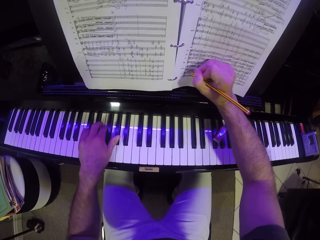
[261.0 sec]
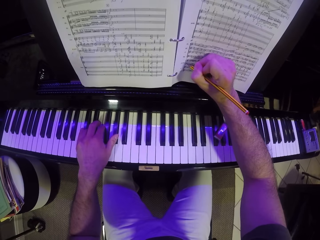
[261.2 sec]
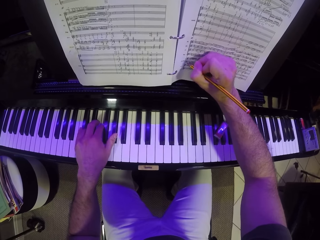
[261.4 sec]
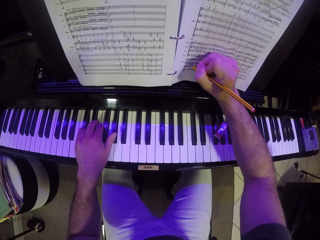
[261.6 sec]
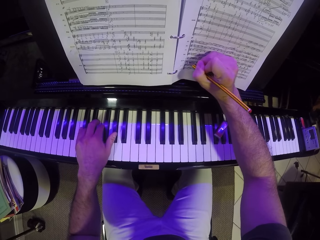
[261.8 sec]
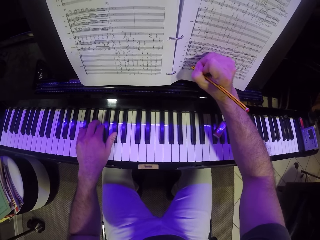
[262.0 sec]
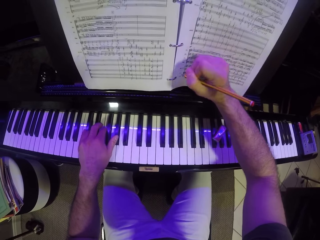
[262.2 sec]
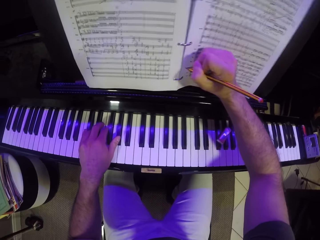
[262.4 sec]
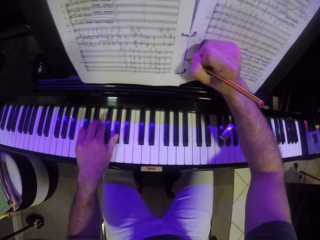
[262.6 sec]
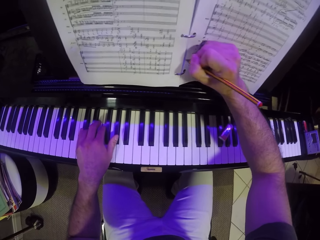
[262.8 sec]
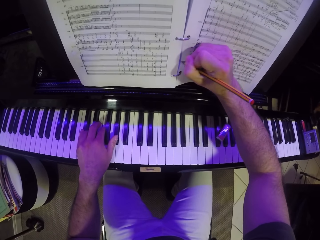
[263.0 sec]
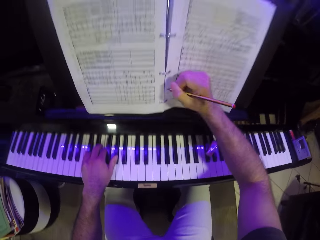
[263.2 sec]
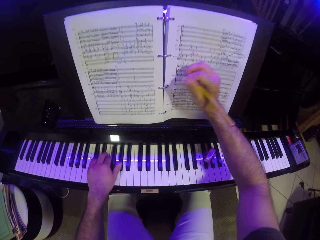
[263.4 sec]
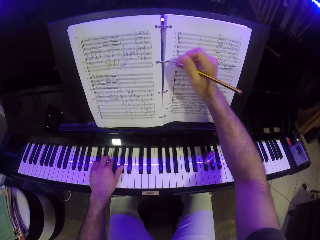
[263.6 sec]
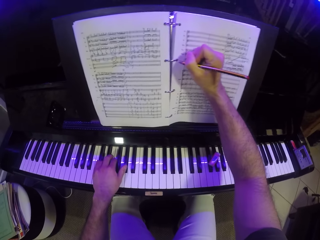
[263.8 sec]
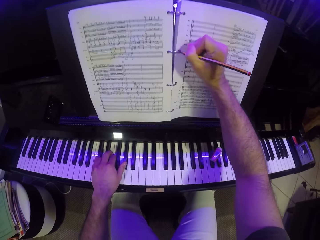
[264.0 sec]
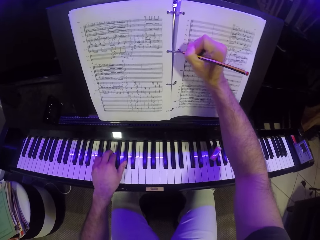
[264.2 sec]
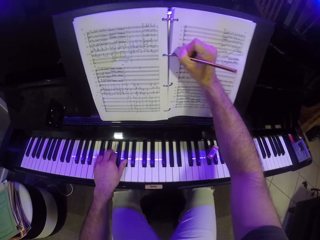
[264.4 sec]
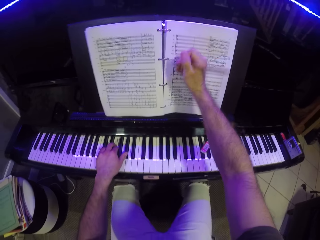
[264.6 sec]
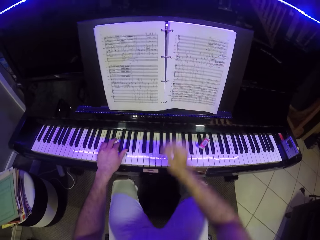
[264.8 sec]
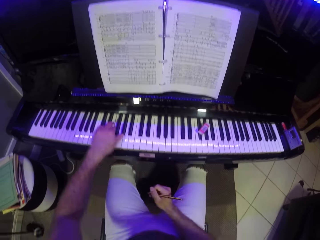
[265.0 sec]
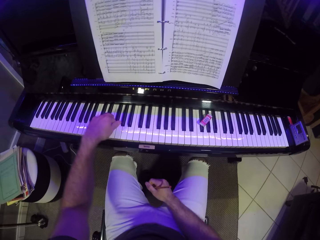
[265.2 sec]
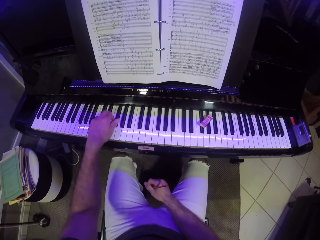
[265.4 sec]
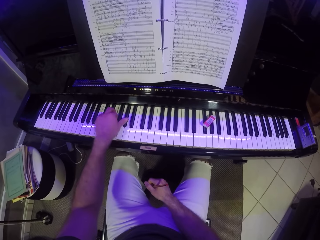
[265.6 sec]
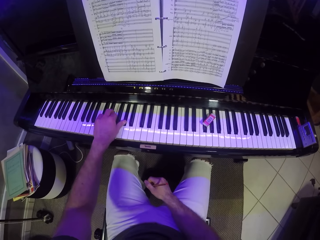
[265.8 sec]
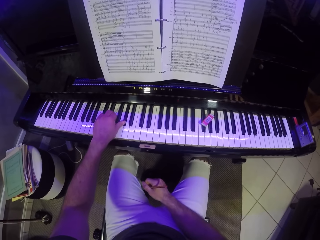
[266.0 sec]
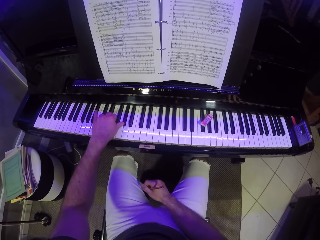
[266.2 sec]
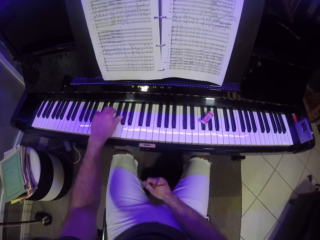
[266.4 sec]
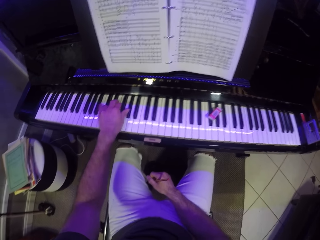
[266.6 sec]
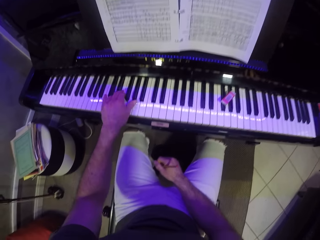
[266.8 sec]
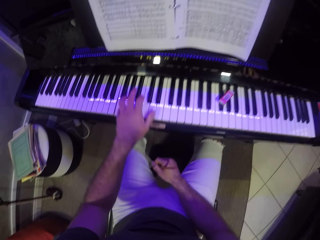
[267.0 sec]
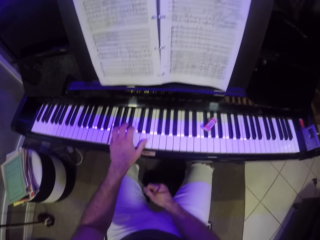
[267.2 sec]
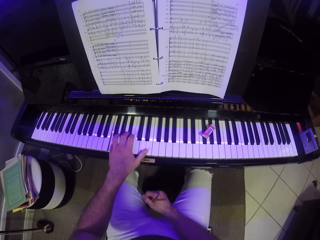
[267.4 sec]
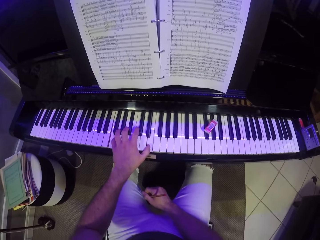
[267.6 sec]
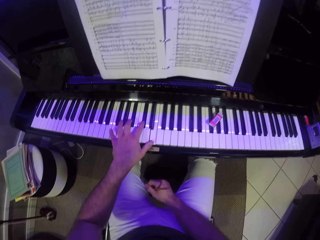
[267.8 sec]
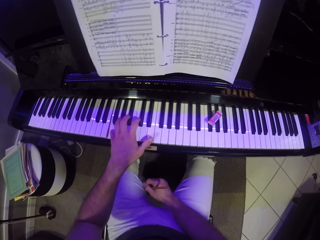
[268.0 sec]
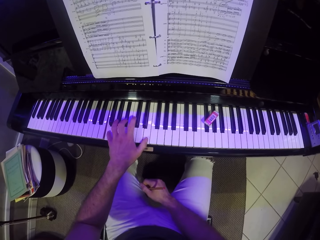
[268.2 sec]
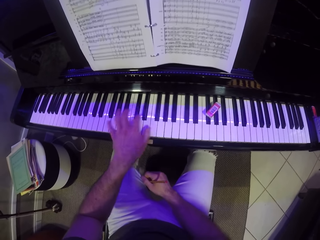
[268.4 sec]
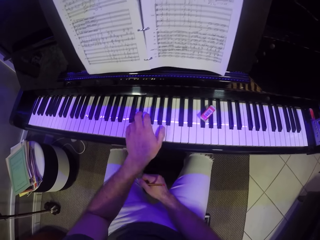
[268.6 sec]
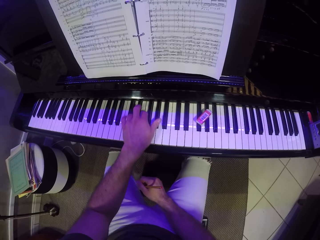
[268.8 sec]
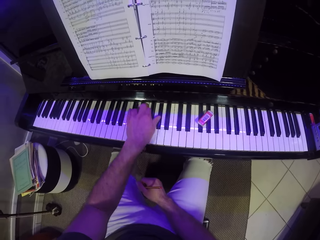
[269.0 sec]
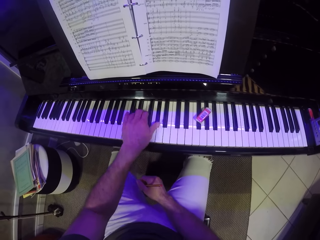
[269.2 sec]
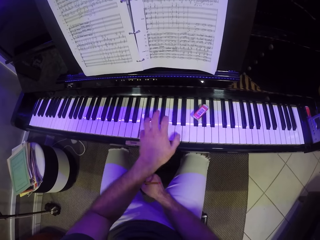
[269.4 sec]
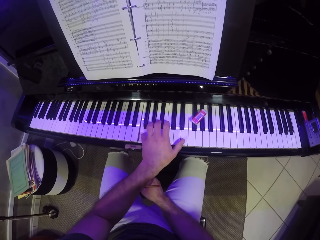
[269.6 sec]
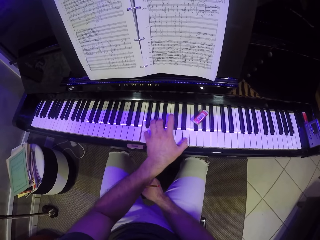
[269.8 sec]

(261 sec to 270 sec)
The camera wearer writes in the piano book. He drops his right hand. He reads the piano book and plays the piano with one hand. He reads the piano book and plays the piano with one hand.

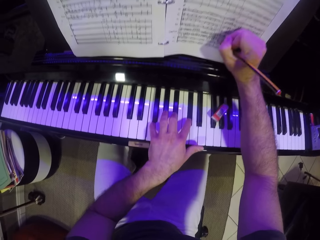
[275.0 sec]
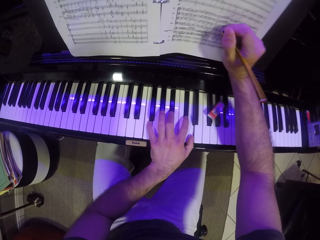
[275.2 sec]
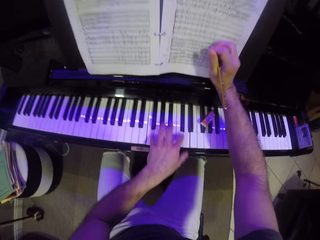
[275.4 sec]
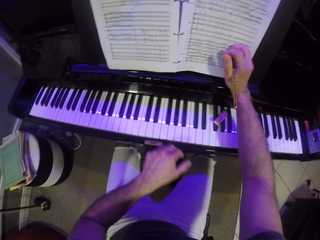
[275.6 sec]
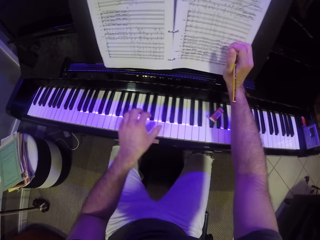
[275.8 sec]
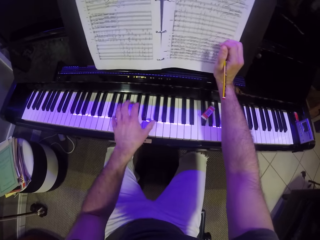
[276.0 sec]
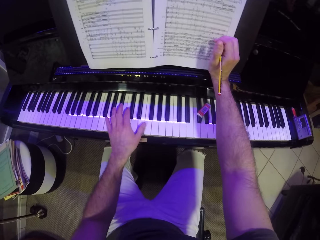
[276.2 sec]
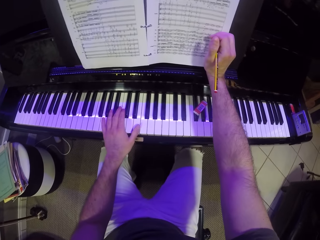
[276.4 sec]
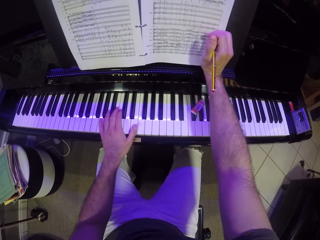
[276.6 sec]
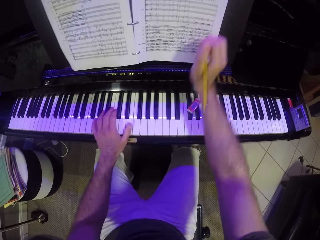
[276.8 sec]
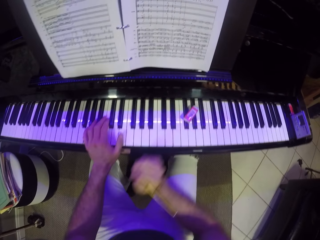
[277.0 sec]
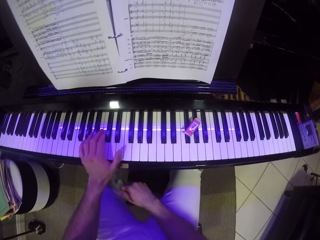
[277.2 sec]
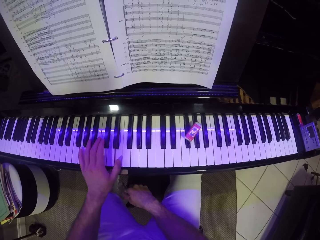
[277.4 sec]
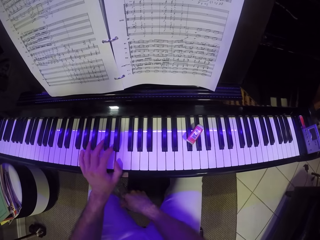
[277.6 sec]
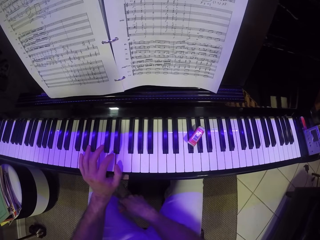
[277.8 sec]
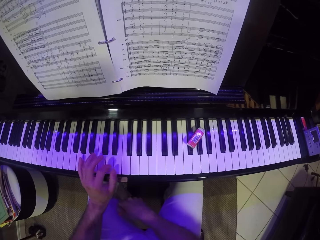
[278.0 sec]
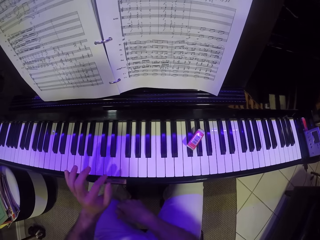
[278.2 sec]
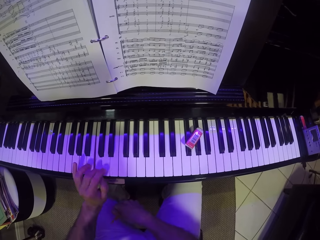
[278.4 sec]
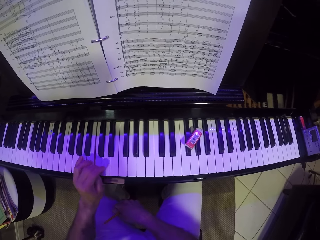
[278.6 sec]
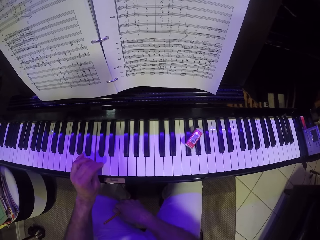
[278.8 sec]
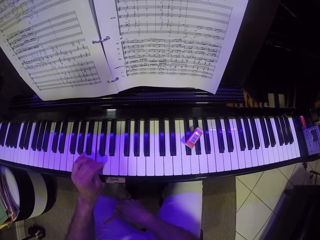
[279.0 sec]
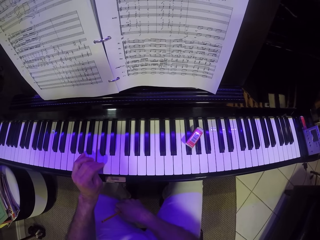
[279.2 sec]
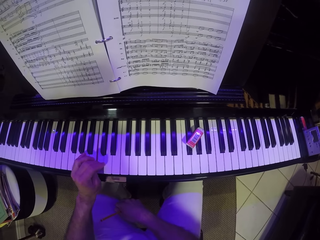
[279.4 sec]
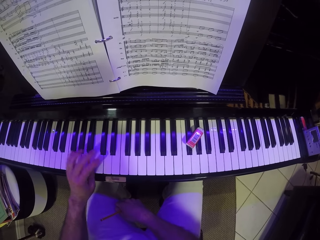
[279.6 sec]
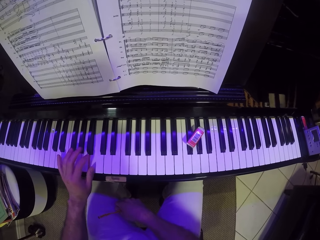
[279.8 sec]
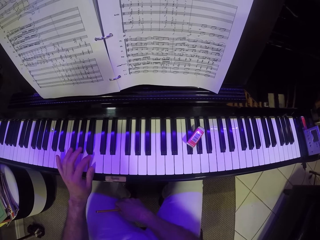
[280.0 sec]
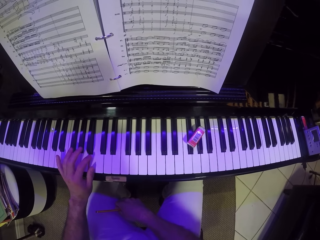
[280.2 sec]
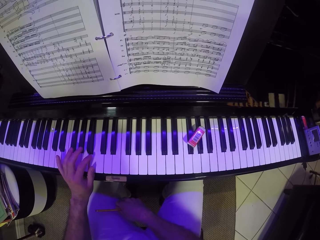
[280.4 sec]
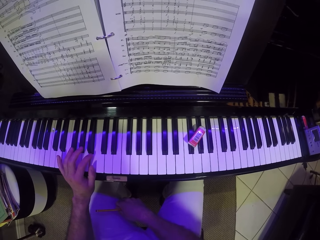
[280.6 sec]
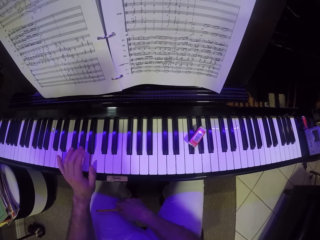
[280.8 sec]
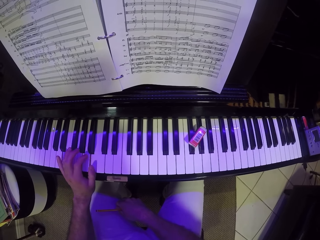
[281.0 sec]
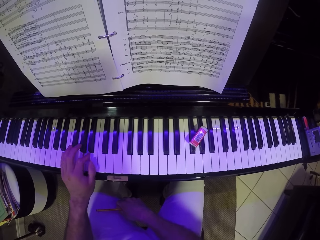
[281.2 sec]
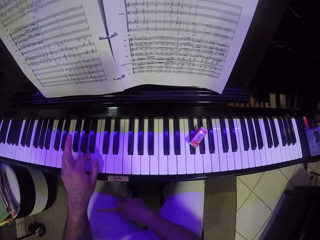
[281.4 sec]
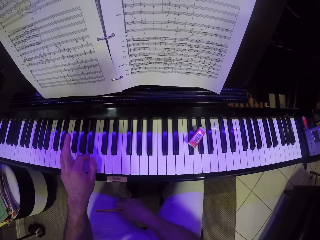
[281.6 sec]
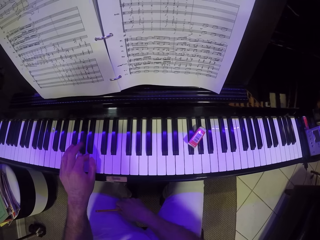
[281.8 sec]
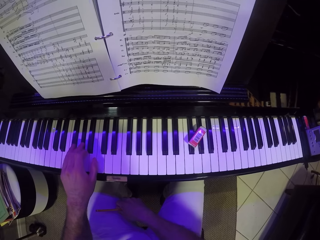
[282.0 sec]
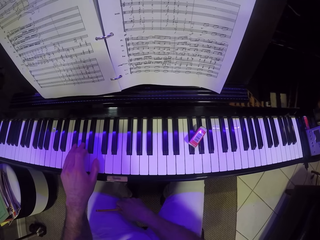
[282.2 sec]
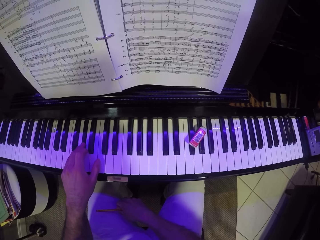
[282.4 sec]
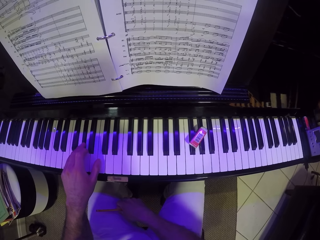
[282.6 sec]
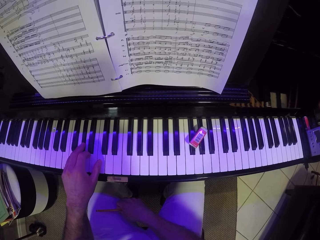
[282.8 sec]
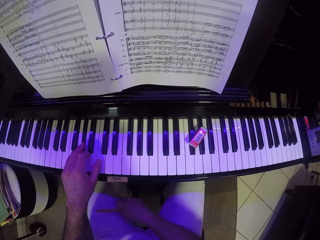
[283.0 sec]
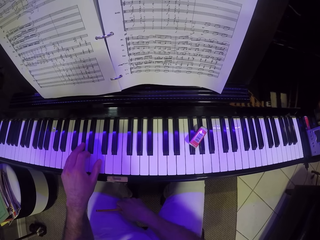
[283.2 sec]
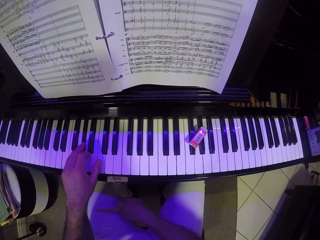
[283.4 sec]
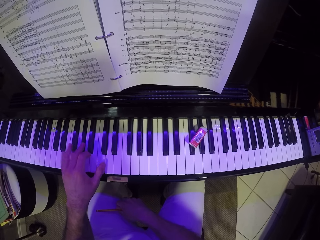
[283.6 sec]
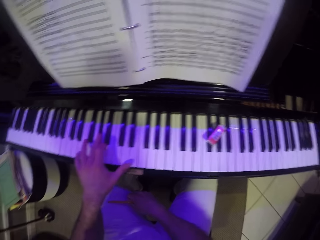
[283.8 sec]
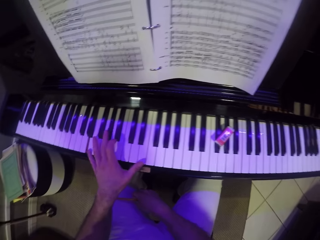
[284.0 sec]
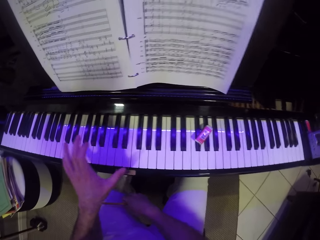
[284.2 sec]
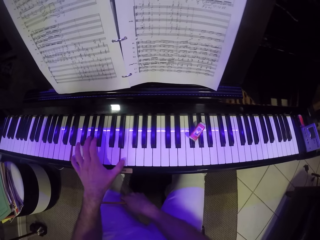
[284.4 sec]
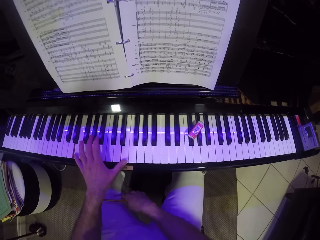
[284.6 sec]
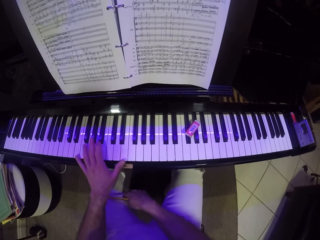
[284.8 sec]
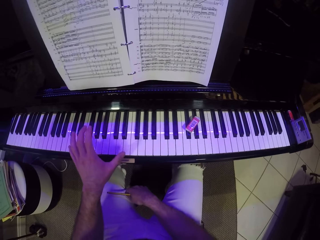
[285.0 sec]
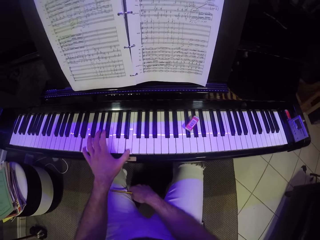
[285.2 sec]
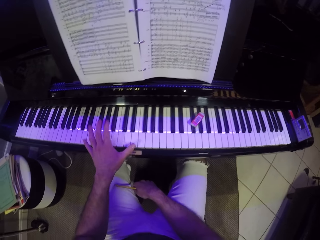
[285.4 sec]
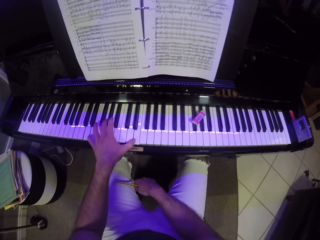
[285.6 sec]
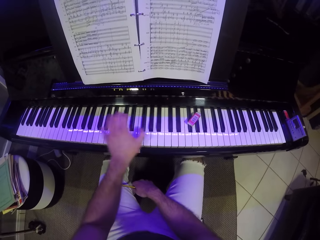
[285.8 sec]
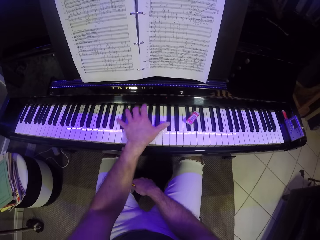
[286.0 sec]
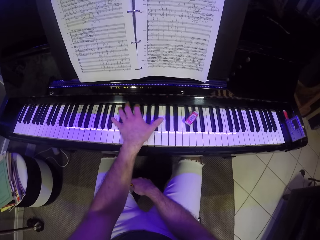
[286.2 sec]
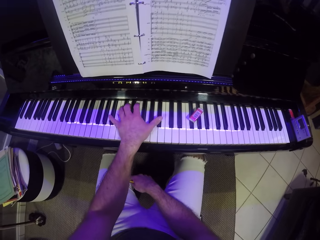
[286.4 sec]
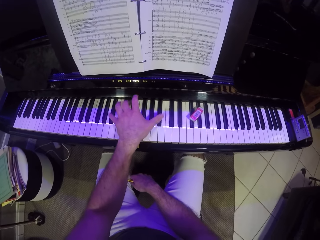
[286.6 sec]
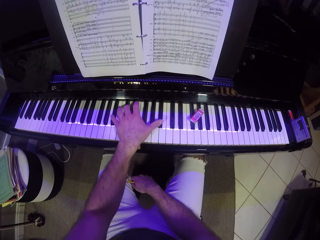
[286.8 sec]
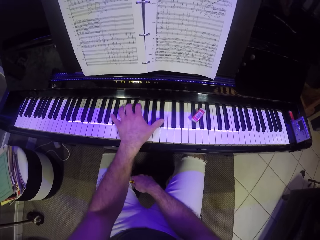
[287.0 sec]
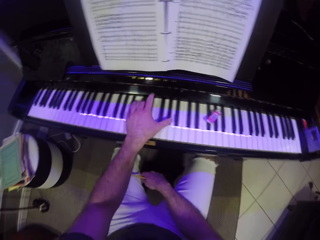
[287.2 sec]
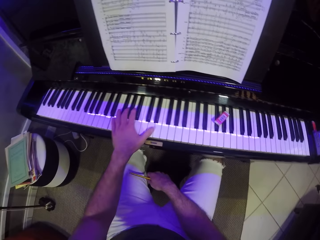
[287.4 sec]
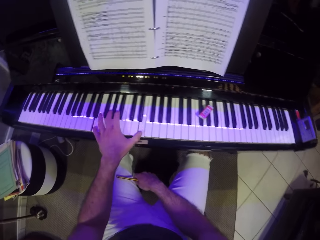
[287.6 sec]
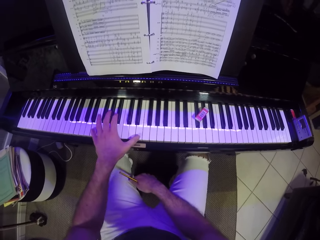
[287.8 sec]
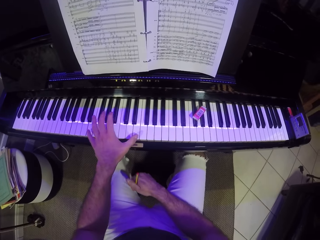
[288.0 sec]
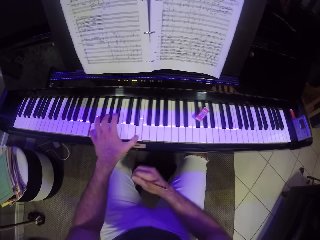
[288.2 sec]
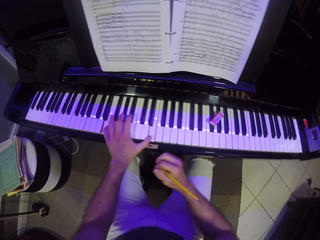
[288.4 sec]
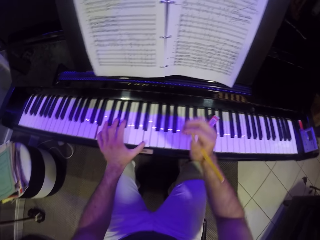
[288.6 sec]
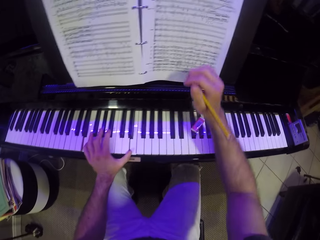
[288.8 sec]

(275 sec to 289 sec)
The camera wearer reads the piano book. He drops his right hand. He plays the piano with one hand.
